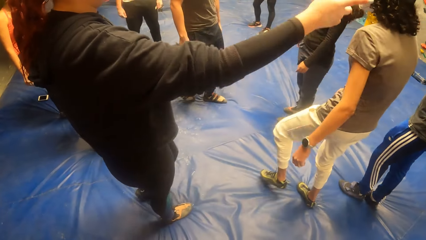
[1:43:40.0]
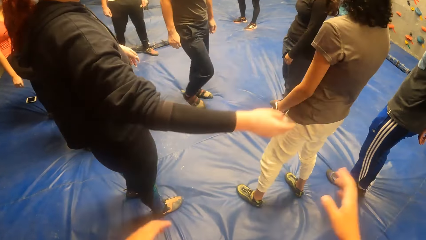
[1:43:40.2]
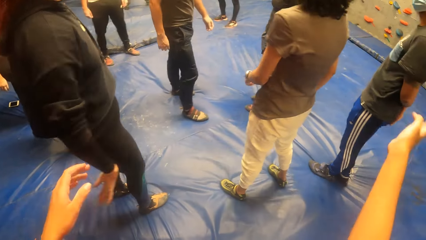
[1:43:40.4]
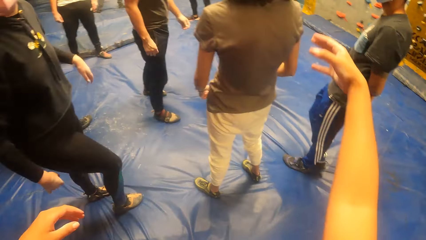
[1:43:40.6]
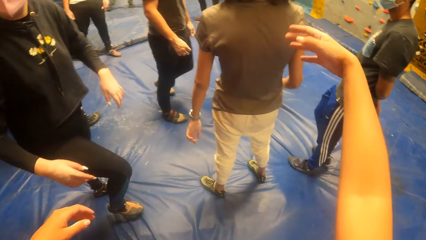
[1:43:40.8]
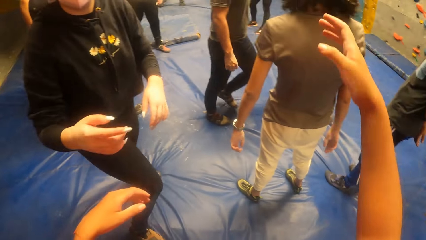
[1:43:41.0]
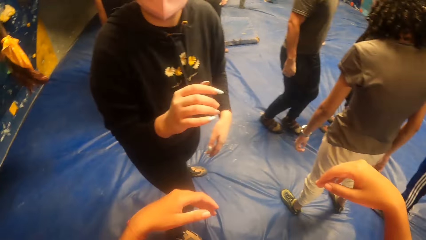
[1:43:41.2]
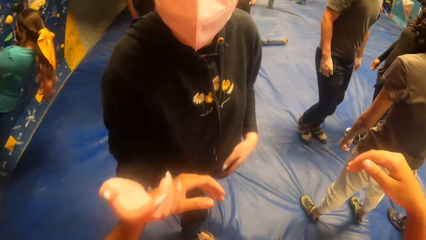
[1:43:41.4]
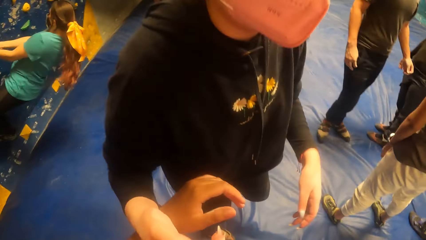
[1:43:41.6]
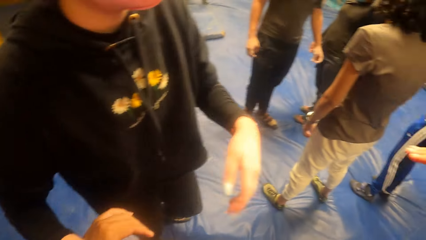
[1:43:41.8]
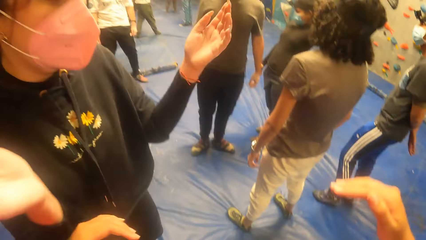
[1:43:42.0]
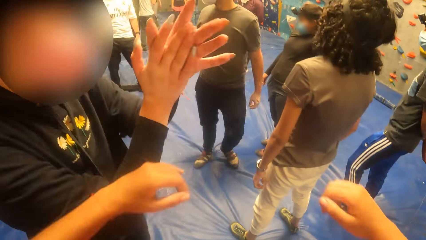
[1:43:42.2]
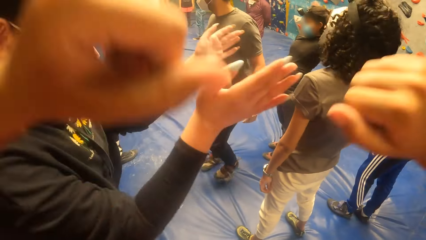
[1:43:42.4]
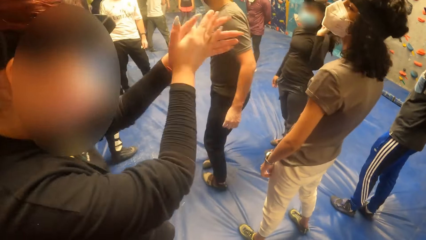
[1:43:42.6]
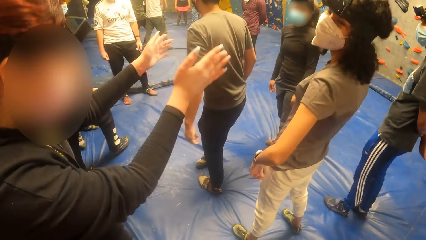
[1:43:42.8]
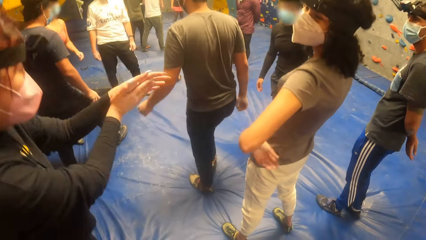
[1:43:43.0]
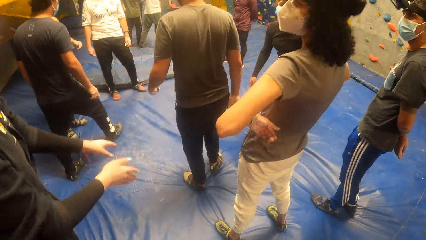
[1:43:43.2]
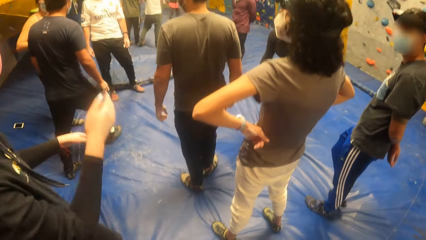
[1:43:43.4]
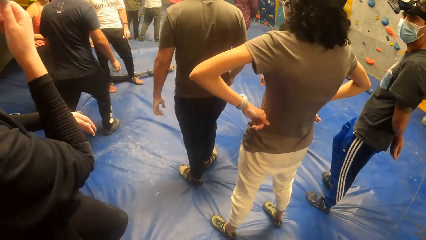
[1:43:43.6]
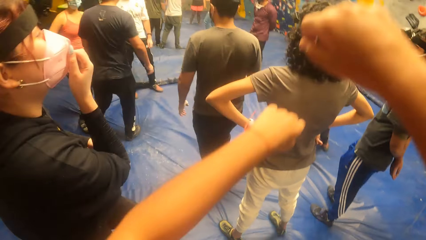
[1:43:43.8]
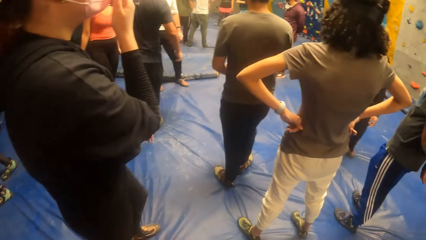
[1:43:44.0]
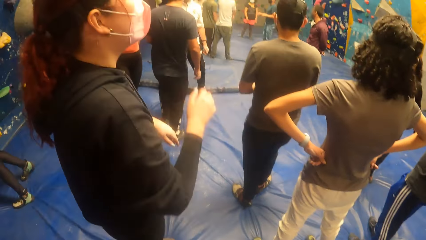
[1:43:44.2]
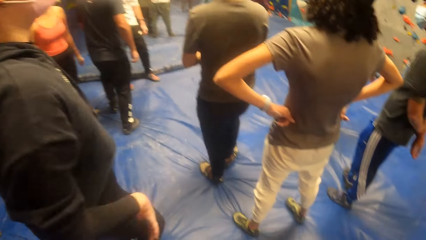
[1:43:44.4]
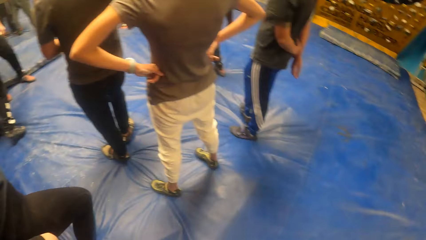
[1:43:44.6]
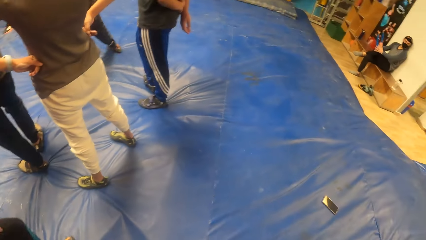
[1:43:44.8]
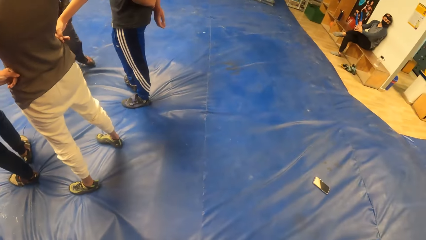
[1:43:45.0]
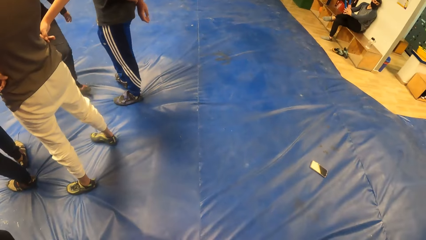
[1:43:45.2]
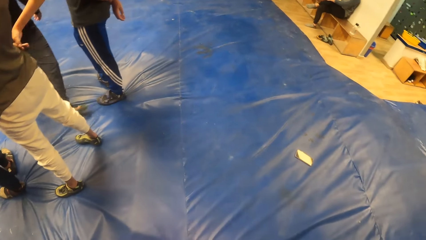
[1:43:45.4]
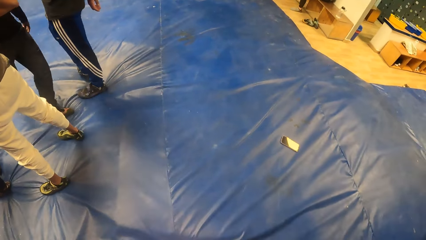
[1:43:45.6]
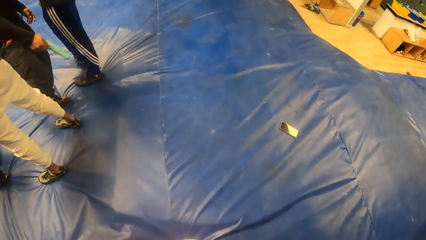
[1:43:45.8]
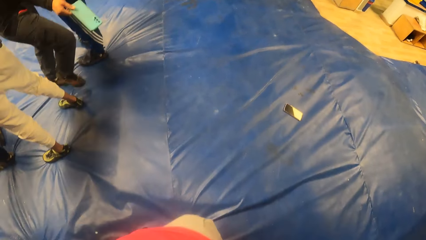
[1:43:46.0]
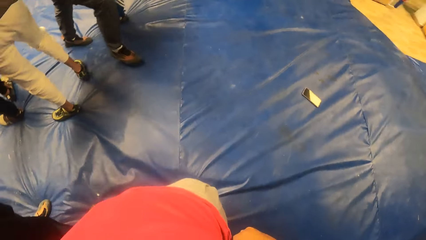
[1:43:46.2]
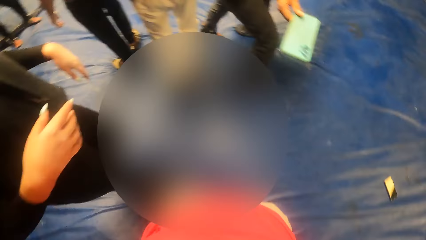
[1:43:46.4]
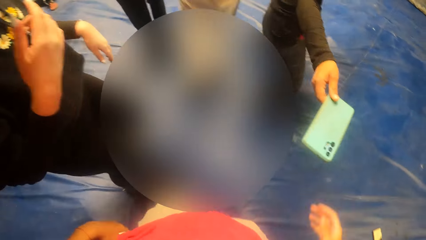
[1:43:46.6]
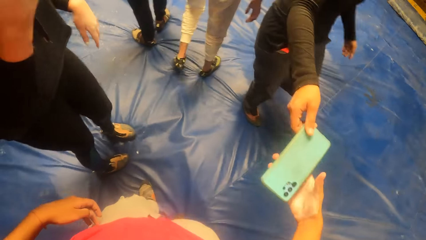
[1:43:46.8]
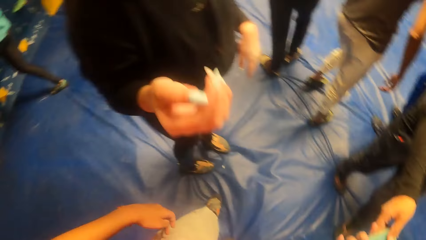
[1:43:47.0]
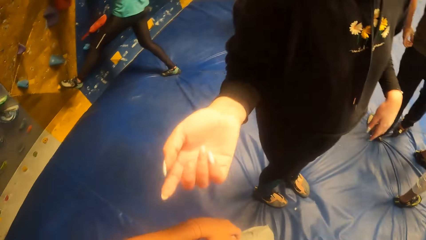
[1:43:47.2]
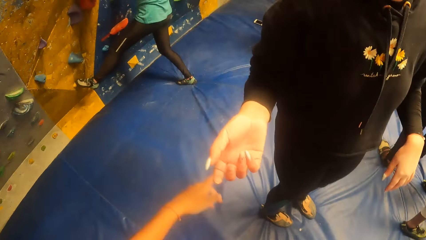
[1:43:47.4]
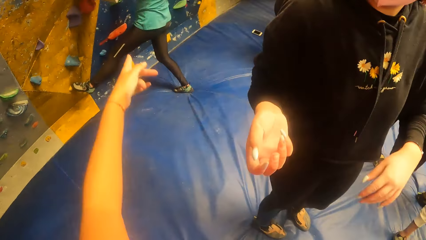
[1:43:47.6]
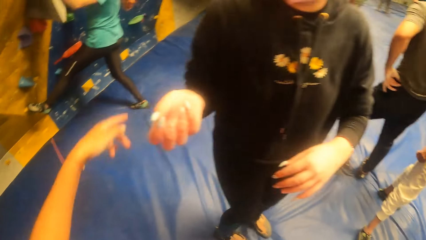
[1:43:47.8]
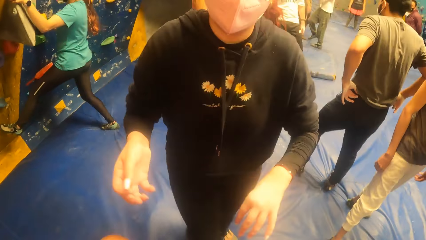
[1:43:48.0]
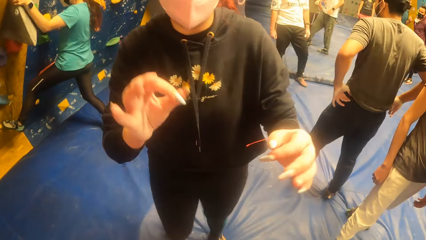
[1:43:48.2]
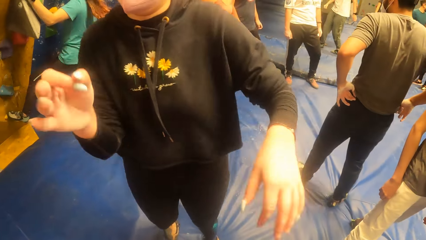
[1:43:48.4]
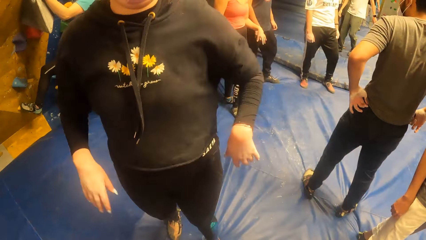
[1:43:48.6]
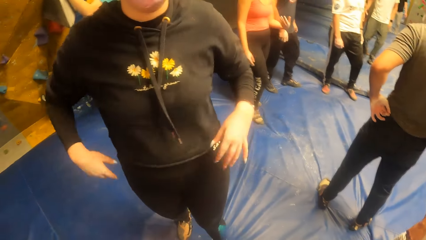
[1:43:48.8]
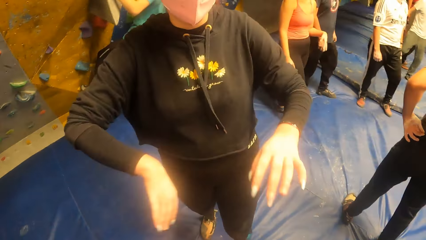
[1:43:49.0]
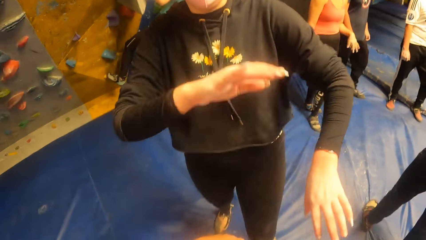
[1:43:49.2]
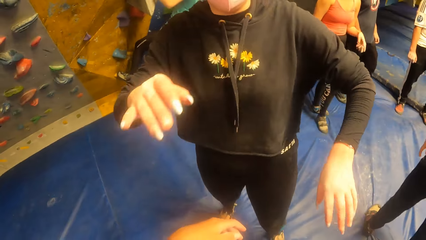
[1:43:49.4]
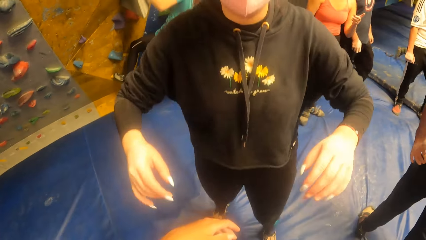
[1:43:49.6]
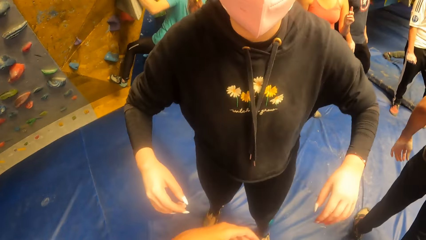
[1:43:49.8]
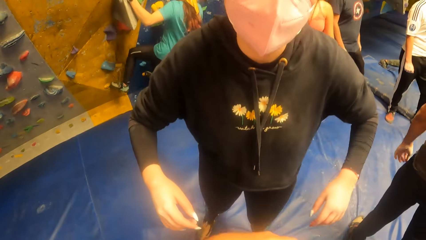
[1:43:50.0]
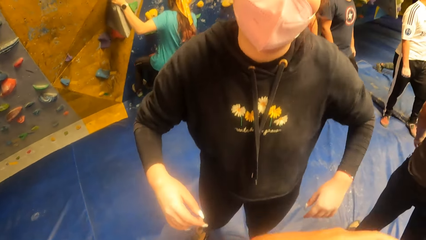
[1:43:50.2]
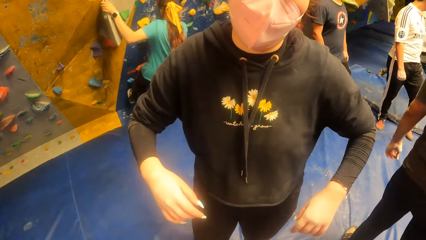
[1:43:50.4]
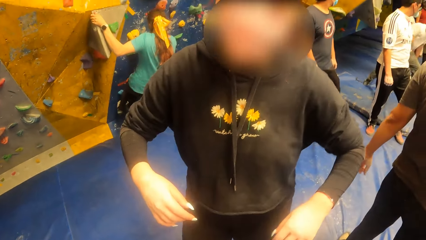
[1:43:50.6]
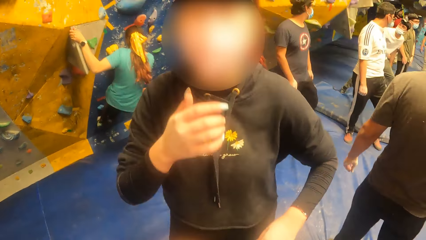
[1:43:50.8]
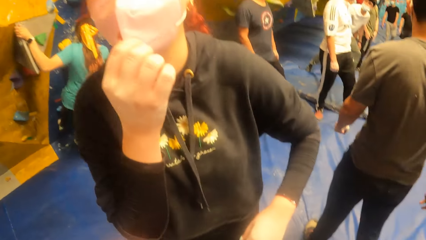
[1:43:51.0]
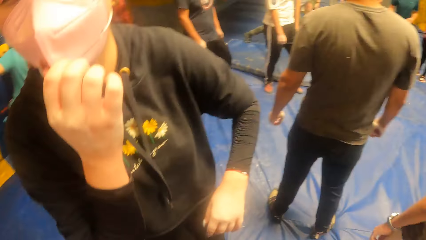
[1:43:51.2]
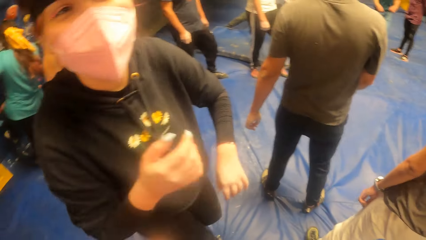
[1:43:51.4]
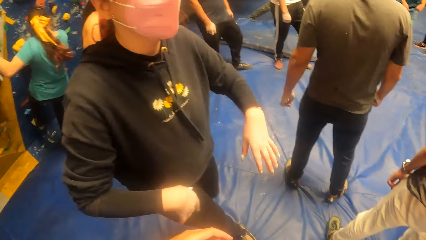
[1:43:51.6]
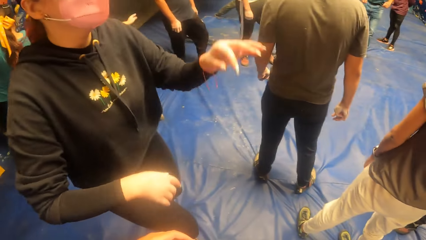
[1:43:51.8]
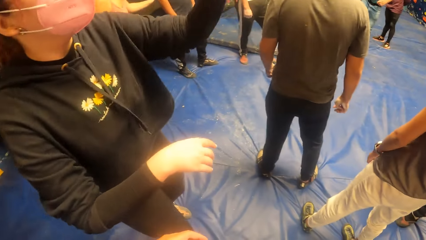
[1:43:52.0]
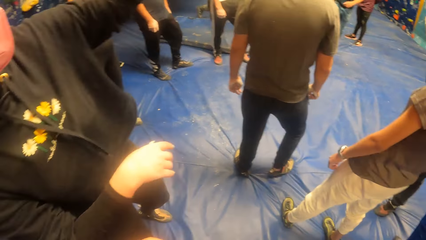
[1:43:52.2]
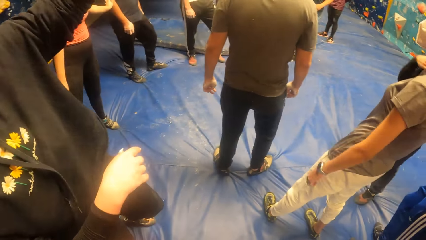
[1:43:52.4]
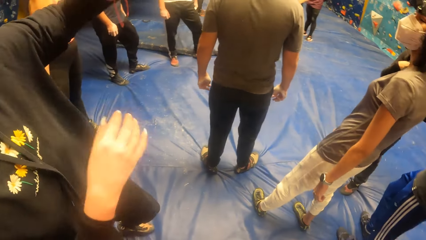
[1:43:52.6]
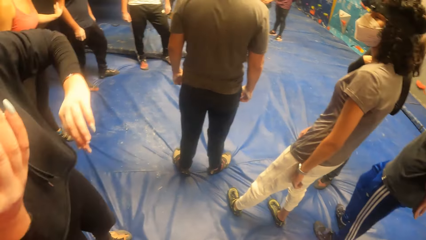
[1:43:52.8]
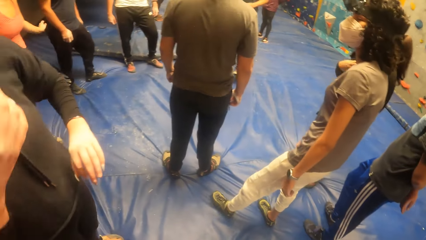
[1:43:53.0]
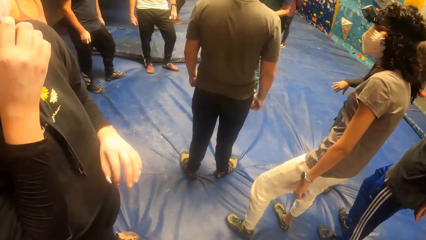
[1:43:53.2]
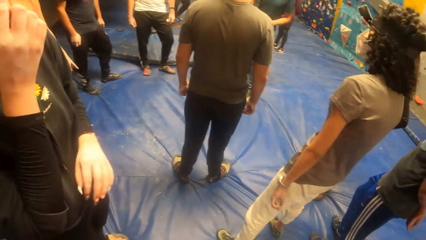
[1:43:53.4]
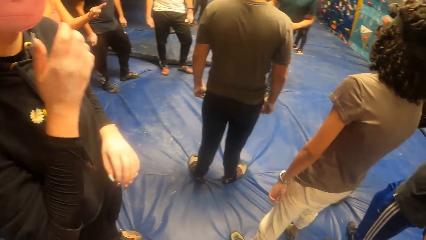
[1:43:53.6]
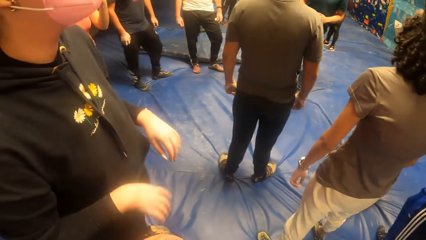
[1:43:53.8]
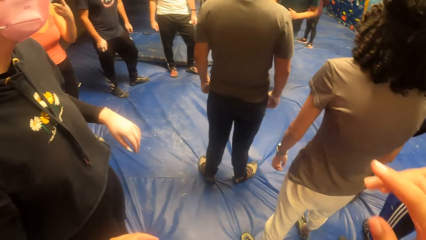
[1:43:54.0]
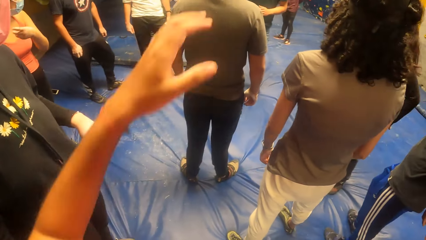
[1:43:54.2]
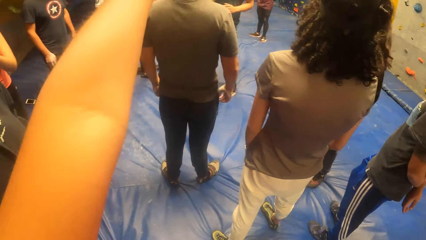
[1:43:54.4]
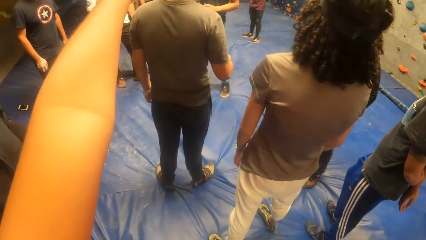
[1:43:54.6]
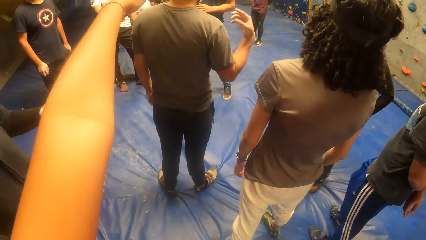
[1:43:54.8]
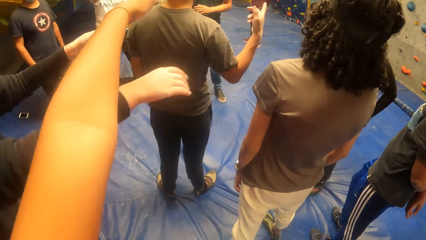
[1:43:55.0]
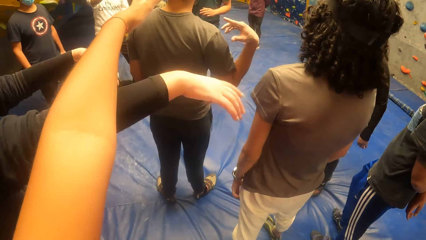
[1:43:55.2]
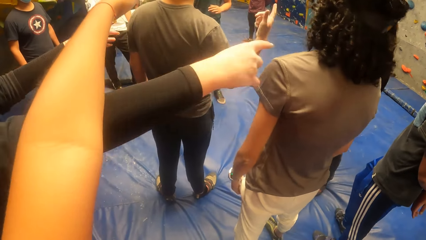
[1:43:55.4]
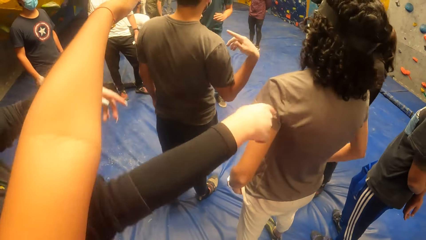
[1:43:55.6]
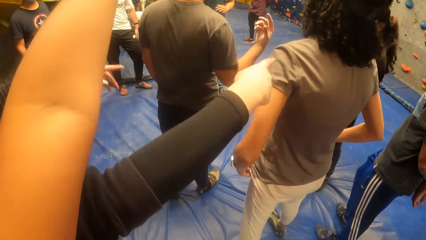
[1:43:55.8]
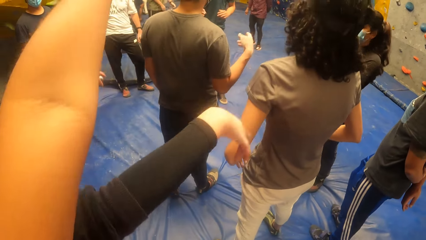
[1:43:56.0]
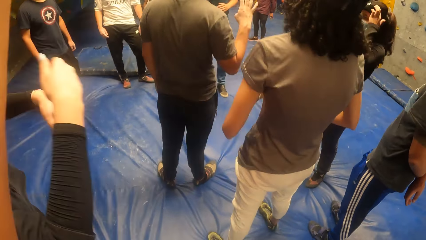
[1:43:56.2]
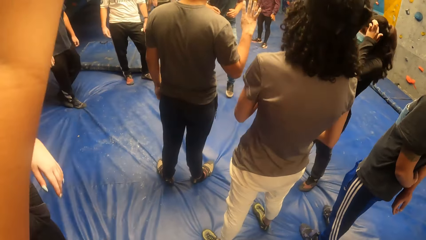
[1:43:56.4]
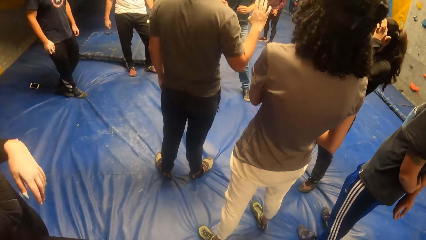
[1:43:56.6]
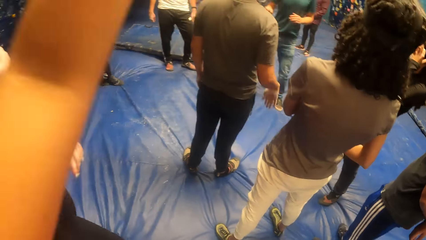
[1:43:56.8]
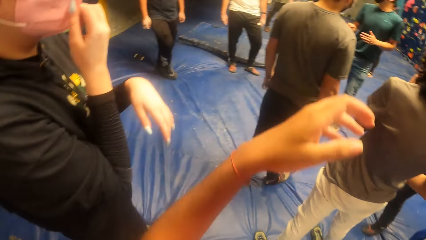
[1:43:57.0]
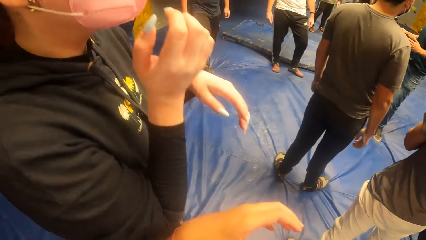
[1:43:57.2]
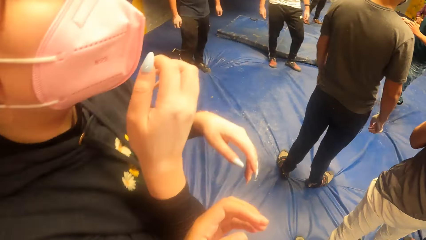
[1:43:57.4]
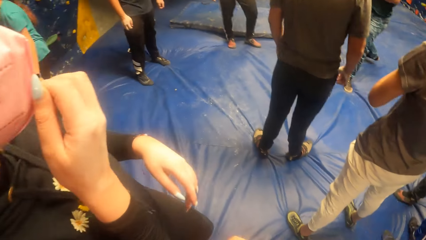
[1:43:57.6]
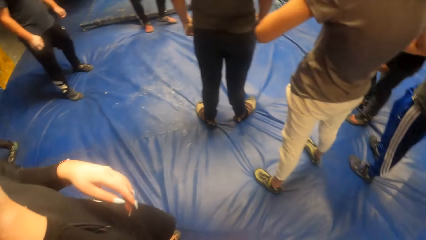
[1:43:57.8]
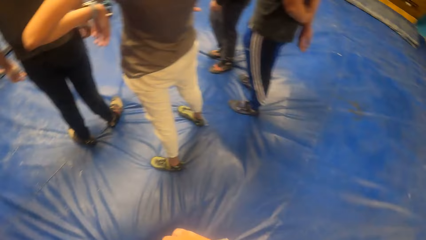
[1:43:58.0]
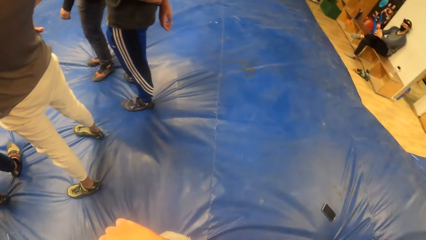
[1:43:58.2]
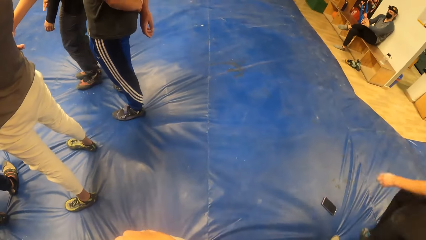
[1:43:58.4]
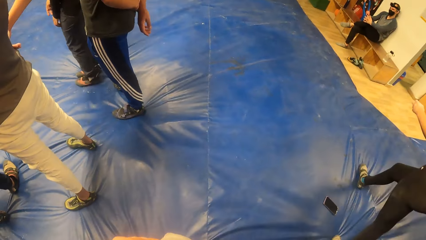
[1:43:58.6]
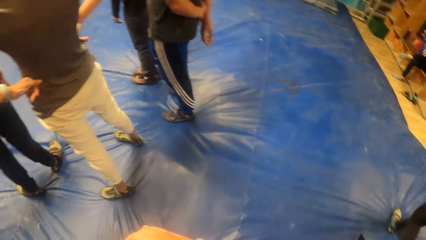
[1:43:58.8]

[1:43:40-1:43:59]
The camera wearer moves their hand. A woman converses with the camera wearer. The woman claps her hands together. The camera wearer jumps up and down. They look around. They collect a phone from another woman with their right hand. Another woman climbs a rock wall with both hands and both legs. A woman dances. Another woman adjusts a facemask on her face with her right hand. She adjusts the facemask on her face with her right hand again. The camera wearer raises their hand. They swing their hand.
